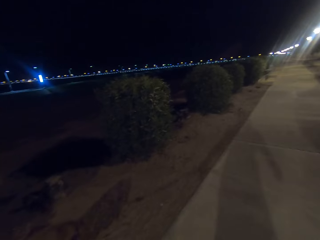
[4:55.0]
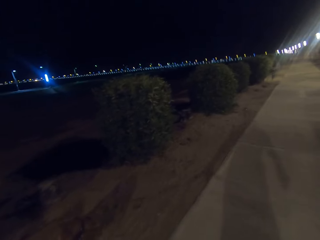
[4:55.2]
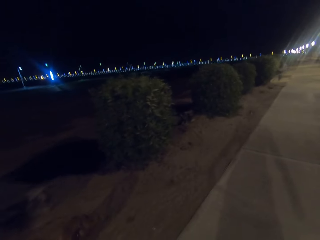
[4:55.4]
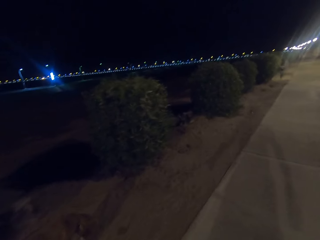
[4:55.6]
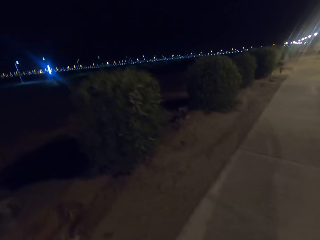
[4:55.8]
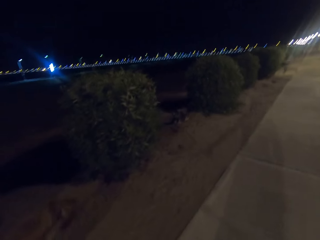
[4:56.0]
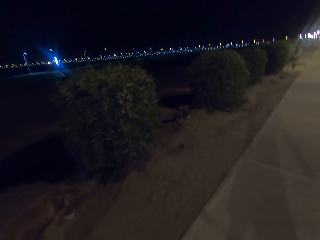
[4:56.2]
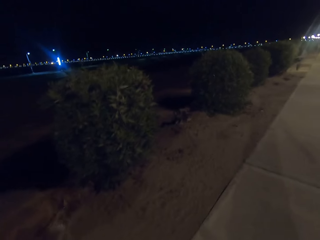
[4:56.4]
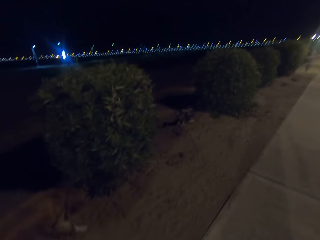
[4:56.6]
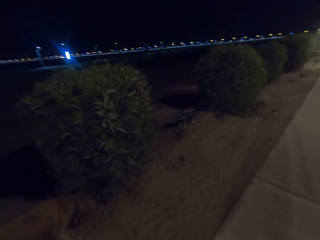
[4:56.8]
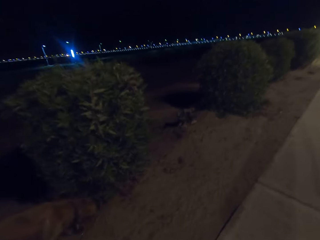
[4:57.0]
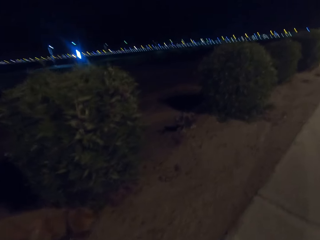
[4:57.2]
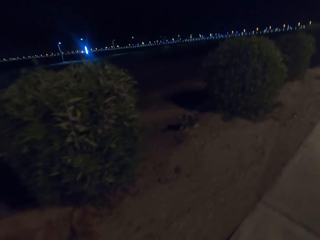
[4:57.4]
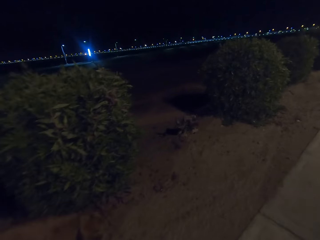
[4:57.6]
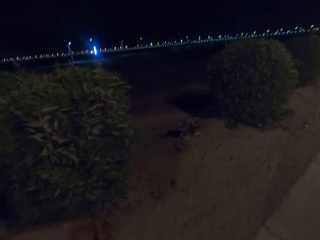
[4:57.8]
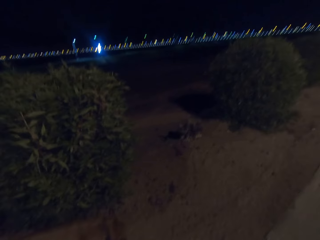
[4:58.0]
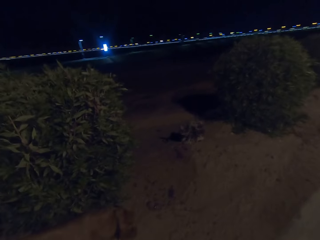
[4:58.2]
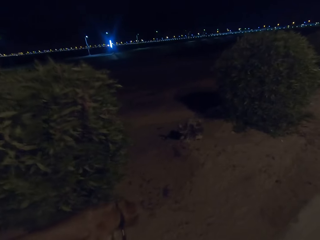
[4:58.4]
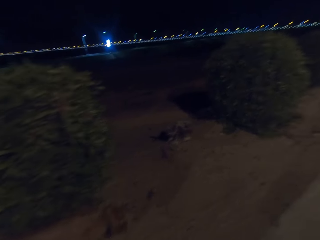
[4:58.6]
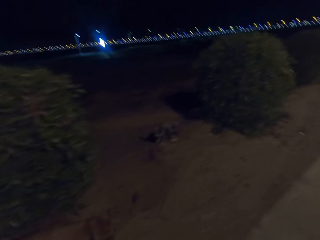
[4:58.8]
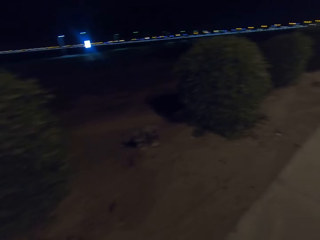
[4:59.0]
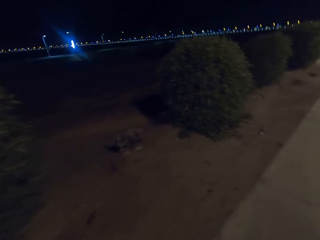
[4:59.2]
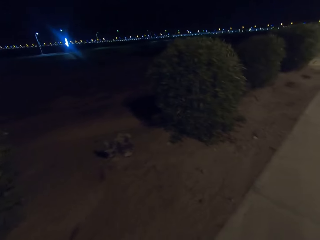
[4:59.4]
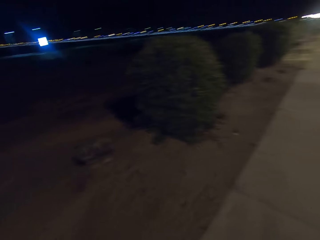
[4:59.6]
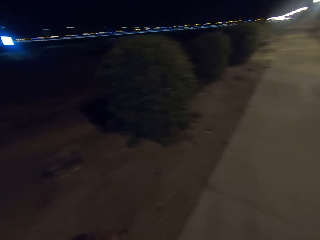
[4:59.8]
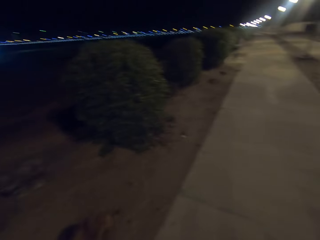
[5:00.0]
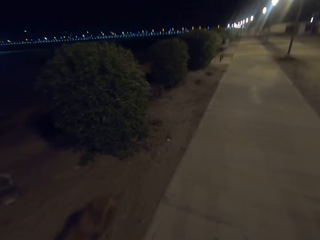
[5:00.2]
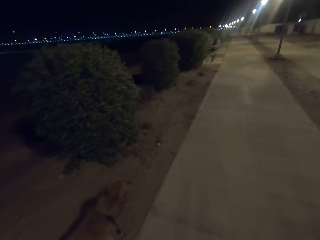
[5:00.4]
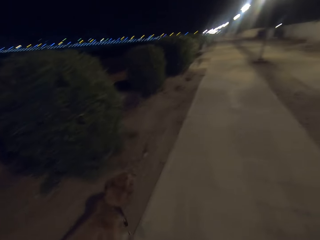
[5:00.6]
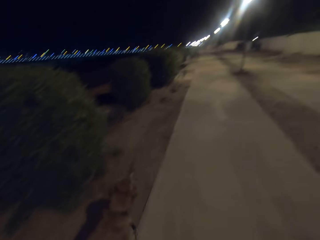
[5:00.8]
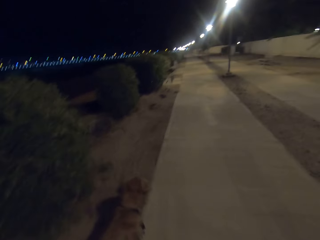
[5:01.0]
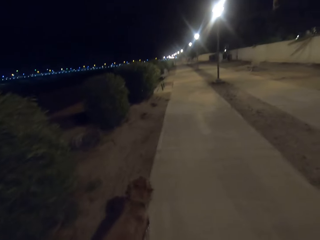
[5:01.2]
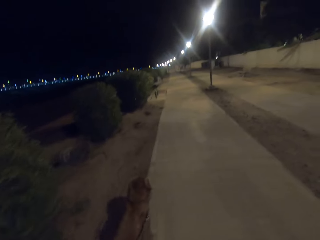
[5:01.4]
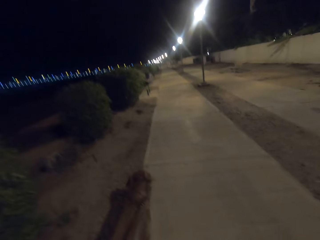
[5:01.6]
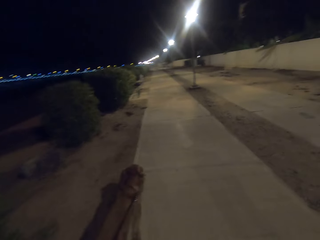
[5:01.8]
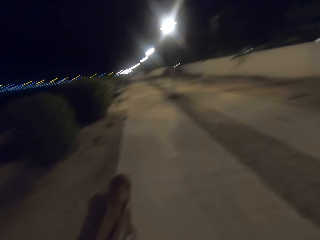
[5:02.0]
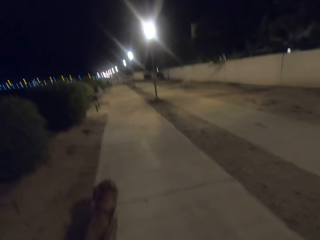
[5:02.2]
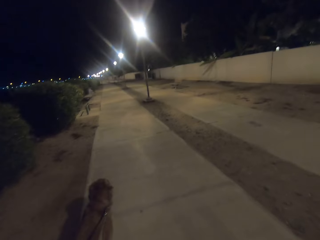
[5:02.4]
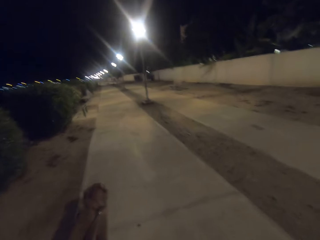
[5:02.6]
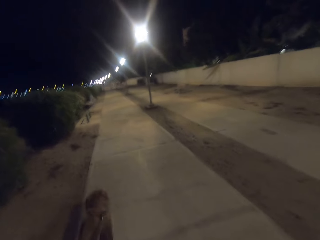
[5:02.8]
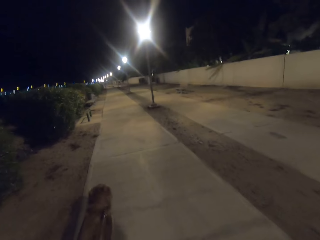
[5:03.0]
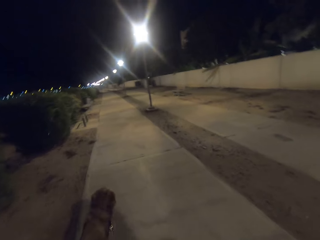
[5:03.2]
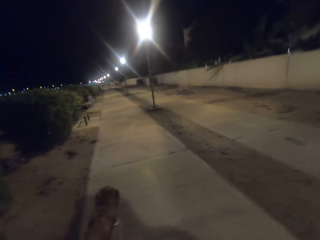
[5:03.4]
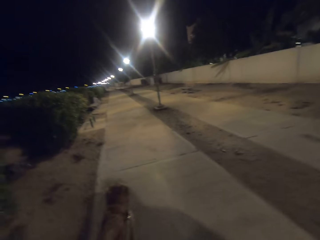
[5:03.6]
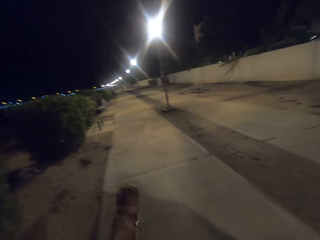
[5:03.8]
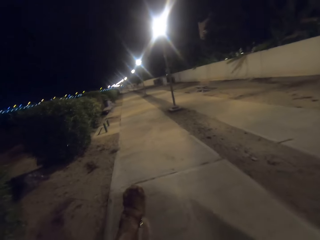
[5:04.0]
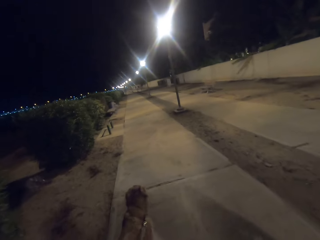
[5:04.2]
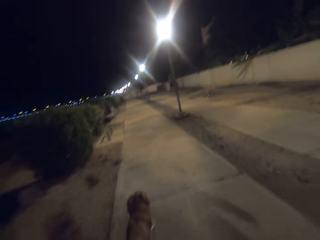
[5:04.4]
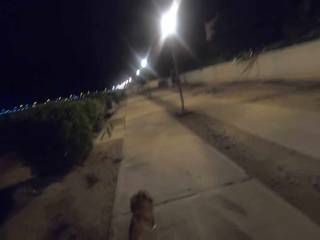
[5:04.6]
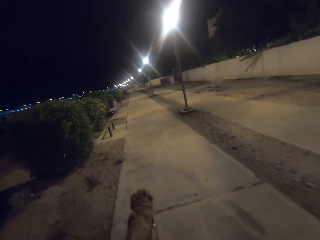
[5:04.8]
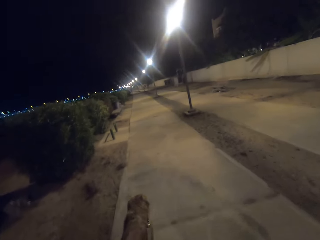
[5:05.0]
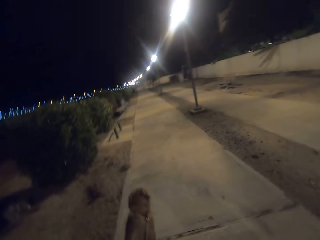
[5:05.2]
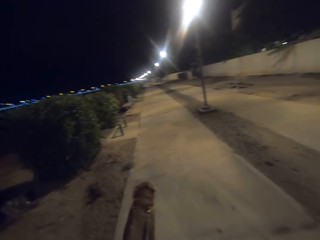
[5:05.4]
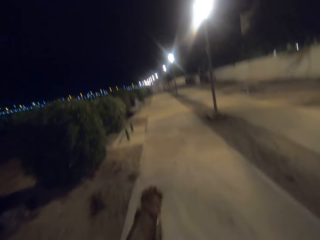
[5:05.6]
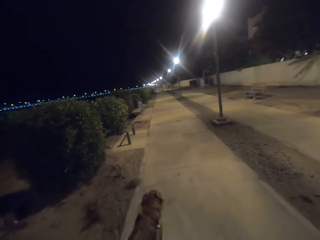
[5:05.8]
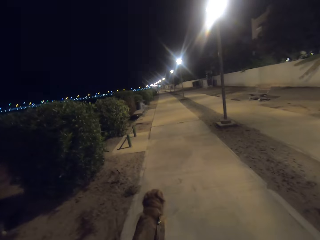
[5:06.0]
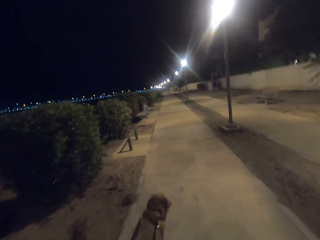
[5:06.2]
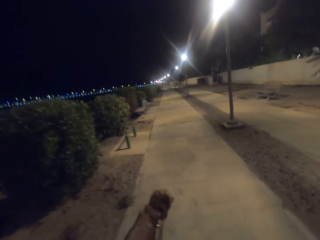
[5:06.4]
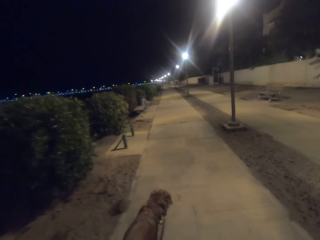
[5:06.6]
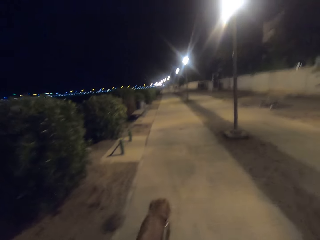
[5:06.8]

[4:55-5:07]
The camera wearer looks at the street lights. They talk to a man.

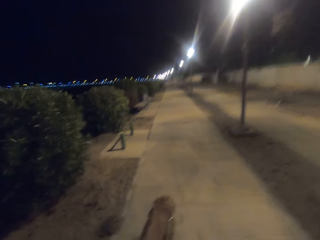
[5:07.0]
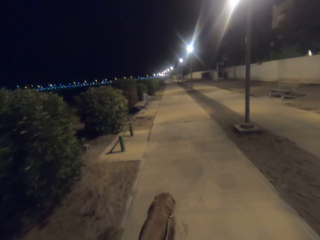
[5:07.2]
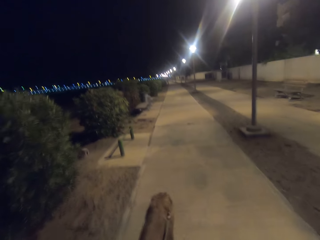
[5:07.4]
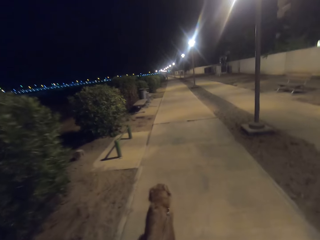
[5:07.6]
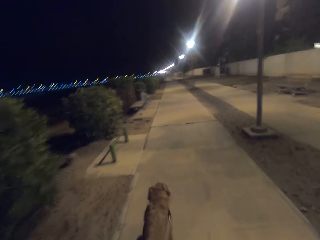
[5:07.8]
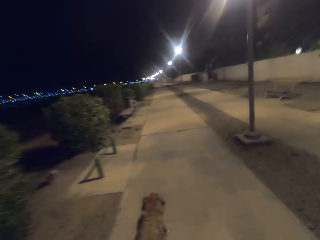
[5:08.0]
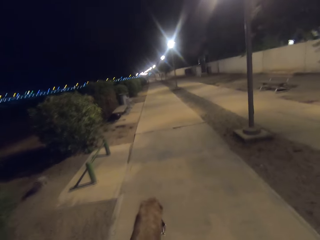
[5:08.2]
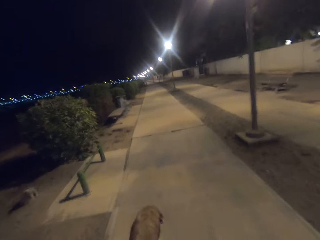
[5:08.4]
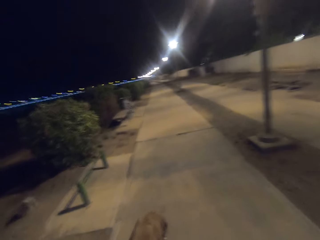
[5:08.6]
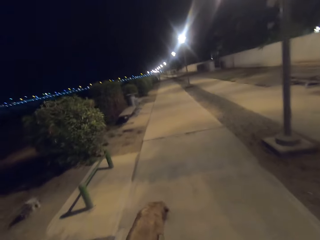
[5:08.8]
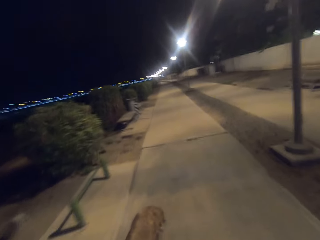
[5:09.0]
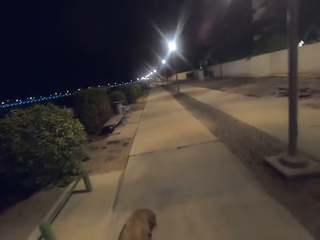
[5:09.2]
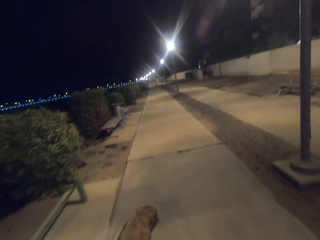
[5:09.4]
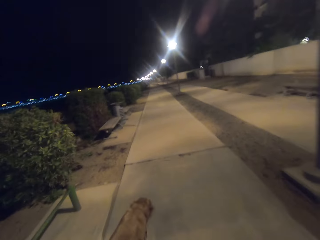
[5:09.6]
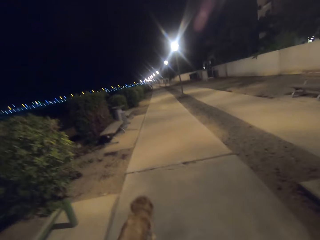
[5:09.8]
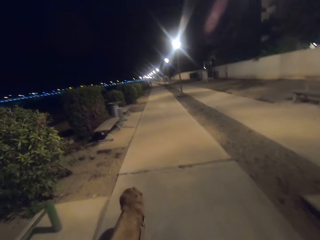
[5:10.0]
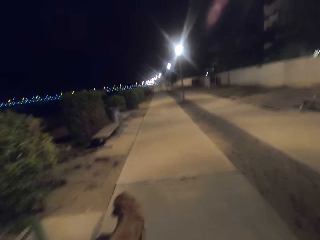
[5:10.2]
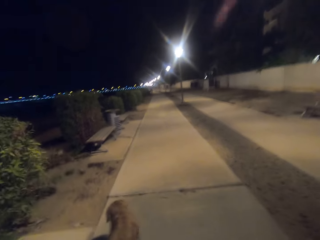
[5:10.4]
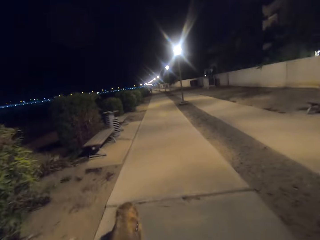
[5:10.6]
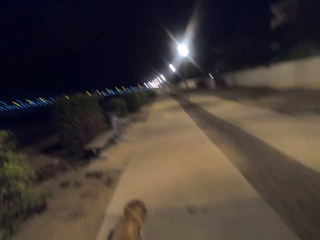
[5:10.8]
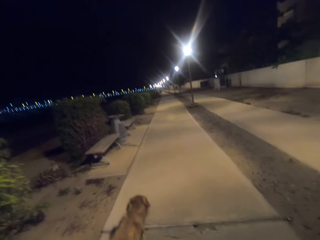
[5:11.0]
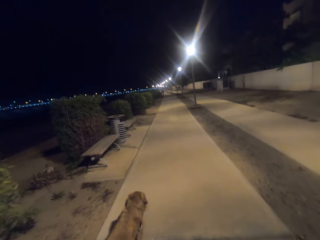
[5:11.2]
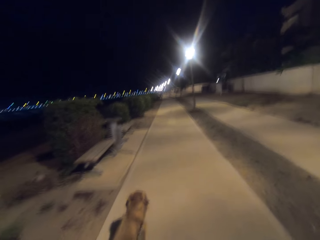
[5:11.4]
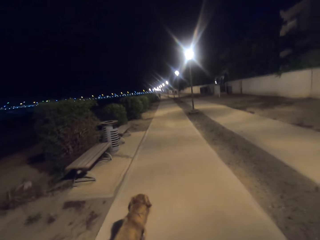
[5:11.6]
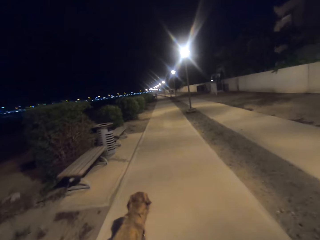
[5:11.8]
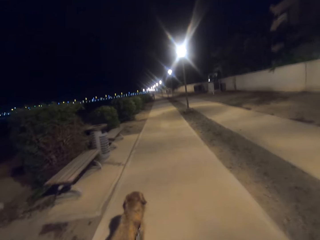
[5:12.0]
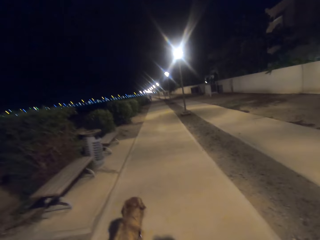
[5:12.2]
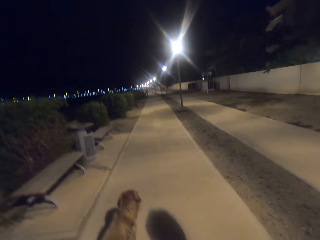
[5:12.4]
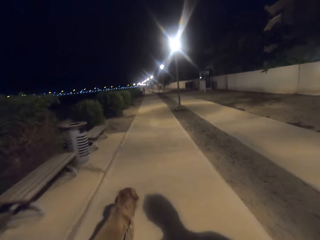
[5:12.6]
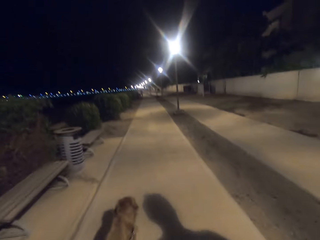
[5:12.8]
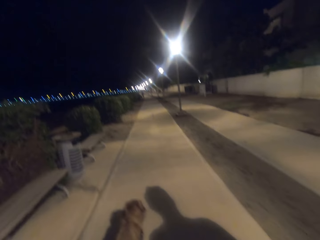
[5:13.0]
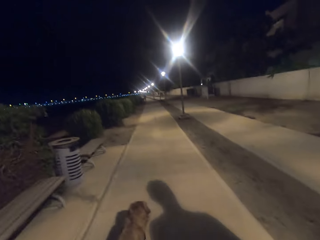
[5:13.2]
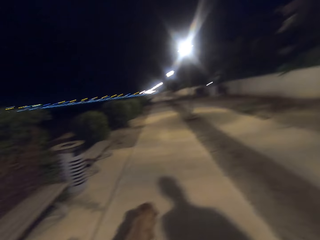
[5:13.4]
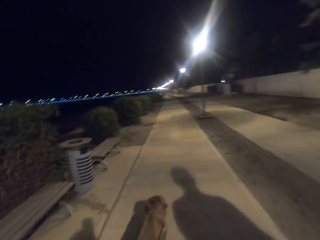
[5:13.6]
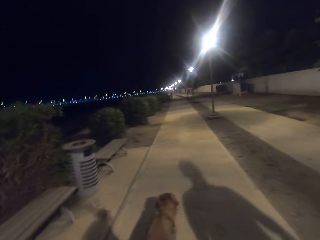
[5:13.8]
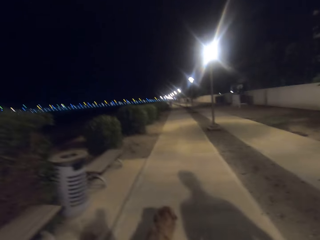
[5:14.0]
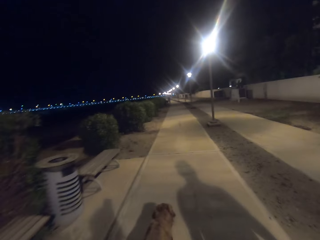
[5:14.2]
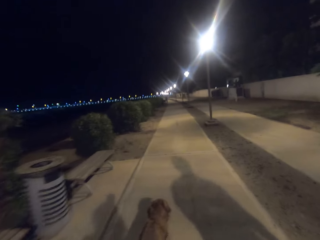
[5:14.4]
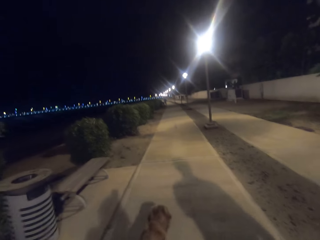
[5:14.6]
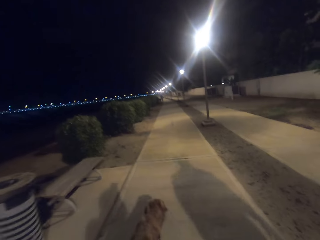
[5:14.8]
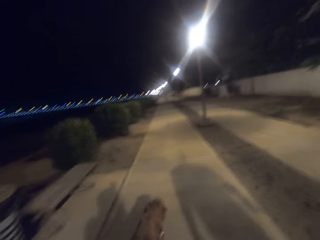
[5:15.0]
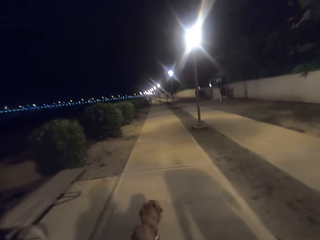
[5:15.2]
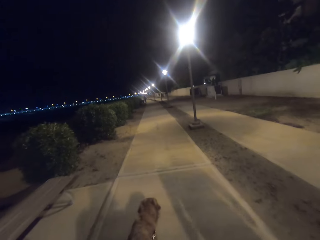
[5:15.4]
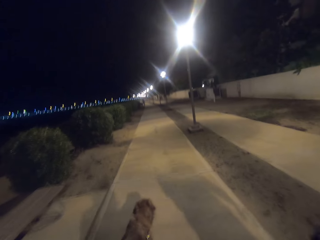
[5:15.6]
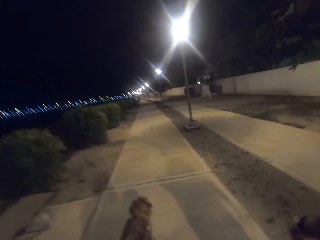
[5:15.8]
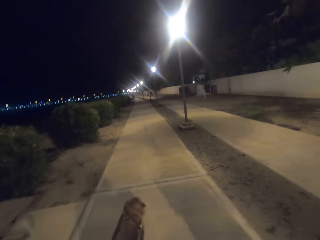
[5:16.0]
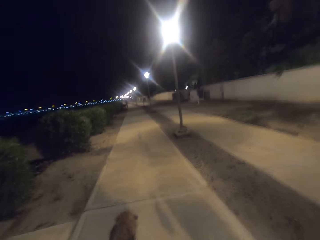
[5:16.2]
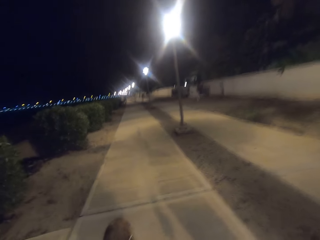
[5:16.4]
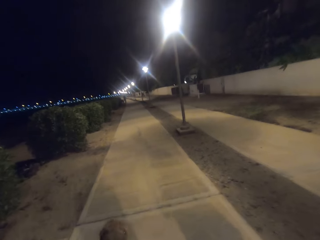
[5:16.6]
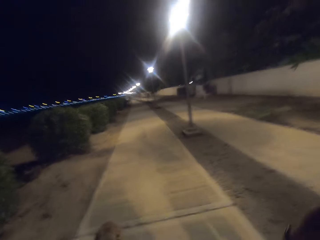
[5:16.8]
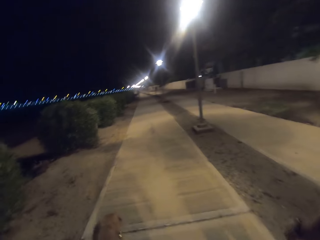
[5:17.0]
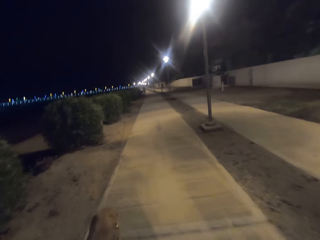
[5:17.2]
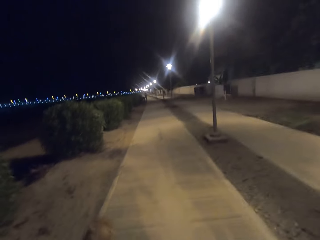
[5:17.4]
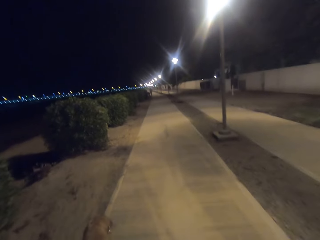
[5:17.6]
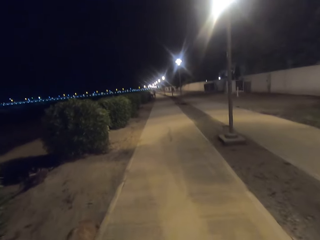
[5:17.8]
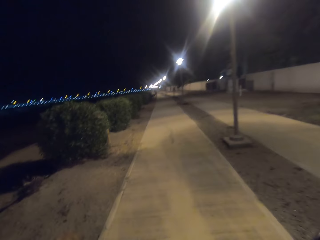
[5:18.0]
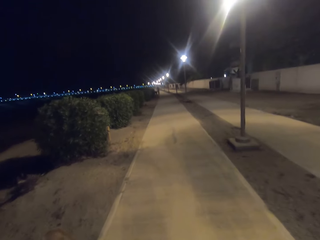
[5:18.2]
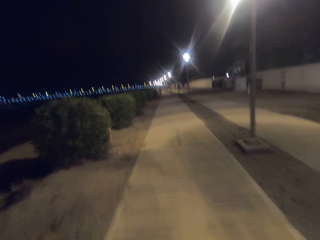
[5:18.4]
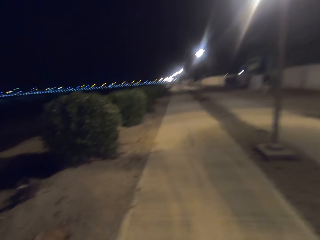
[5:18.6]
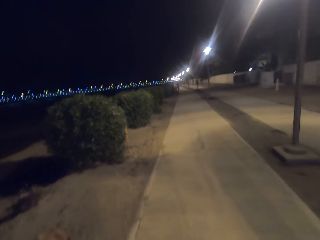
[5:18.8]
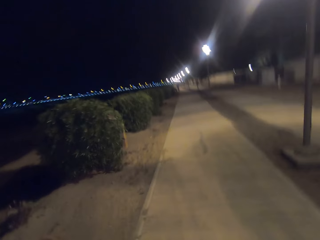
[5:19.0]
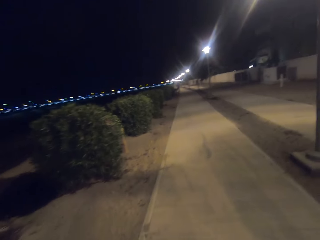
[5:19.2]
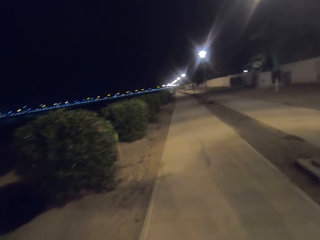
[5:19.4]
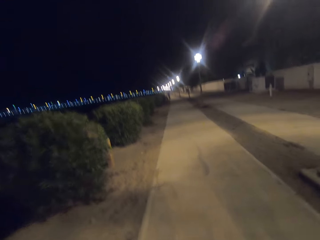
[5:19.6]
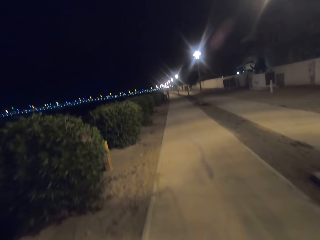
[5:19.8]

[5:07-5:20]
The camera wearer walks on the walkway.
